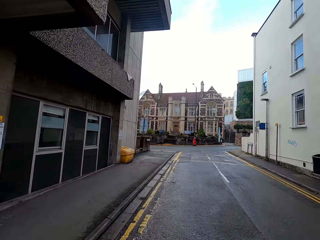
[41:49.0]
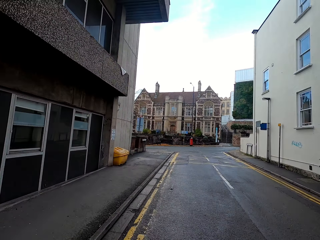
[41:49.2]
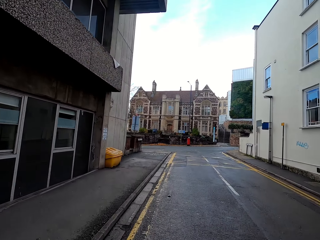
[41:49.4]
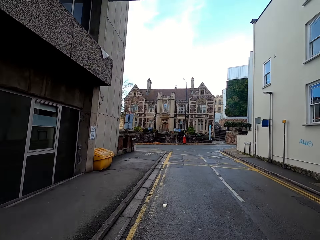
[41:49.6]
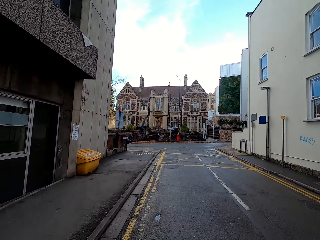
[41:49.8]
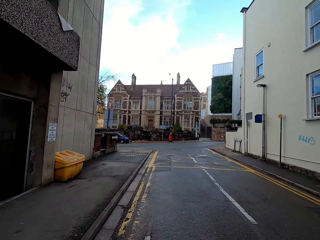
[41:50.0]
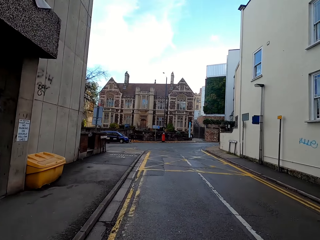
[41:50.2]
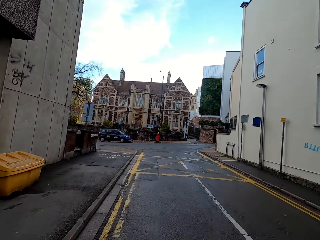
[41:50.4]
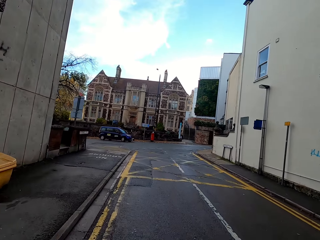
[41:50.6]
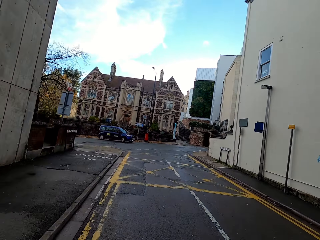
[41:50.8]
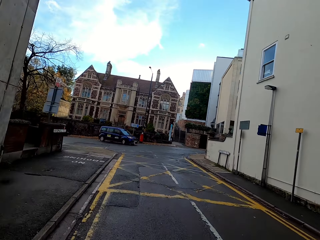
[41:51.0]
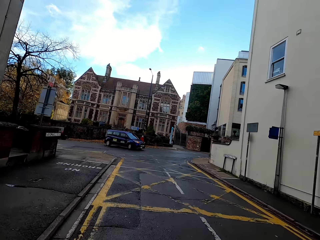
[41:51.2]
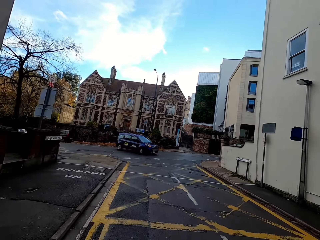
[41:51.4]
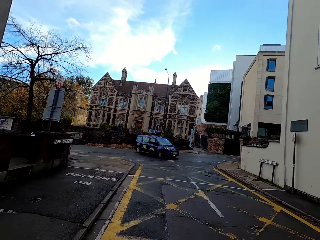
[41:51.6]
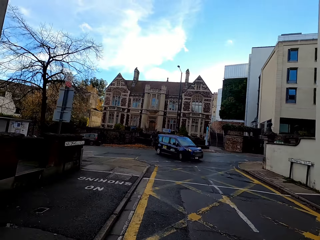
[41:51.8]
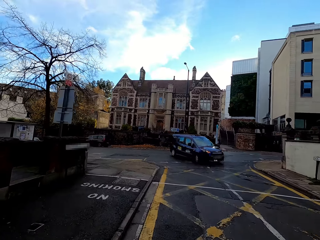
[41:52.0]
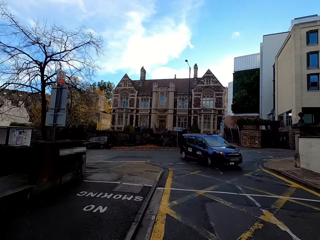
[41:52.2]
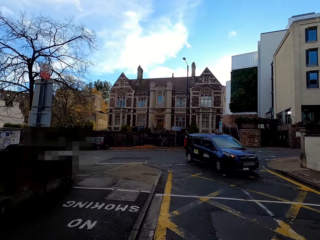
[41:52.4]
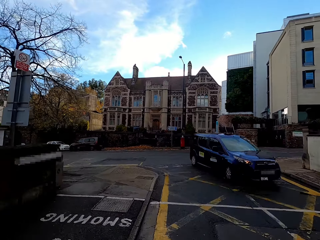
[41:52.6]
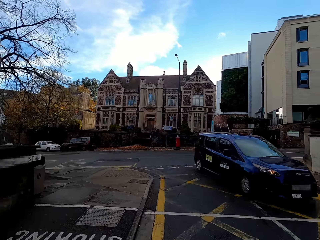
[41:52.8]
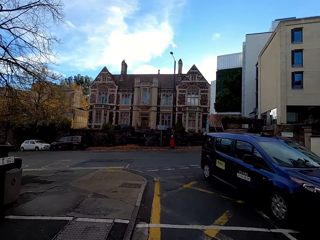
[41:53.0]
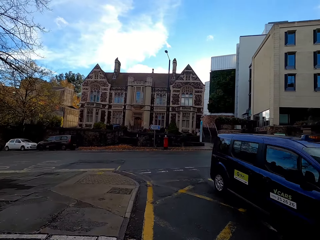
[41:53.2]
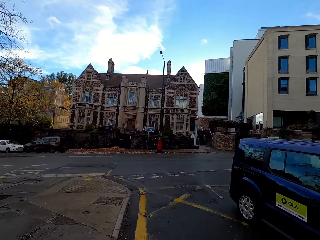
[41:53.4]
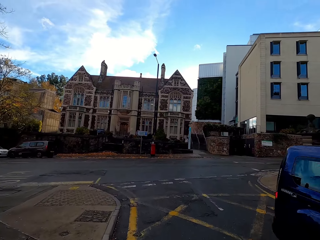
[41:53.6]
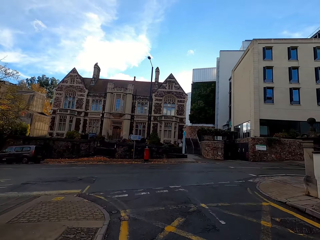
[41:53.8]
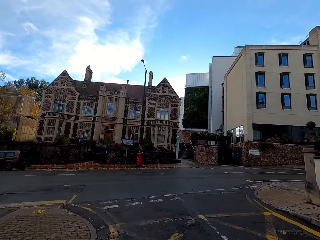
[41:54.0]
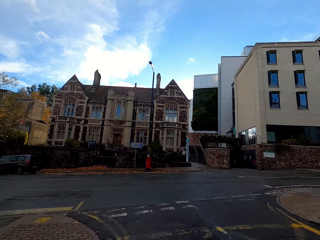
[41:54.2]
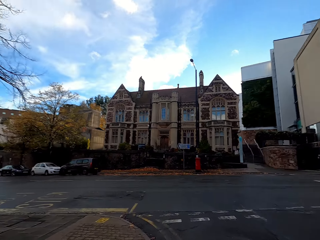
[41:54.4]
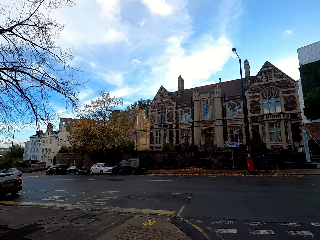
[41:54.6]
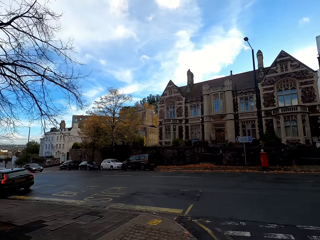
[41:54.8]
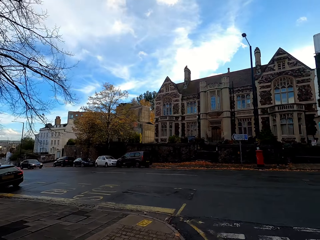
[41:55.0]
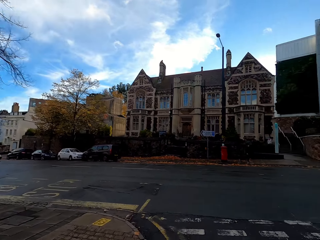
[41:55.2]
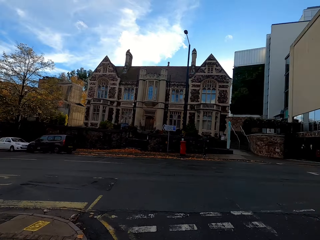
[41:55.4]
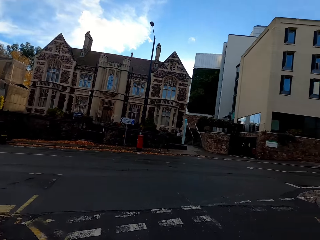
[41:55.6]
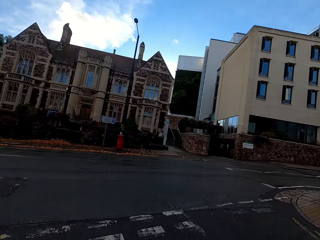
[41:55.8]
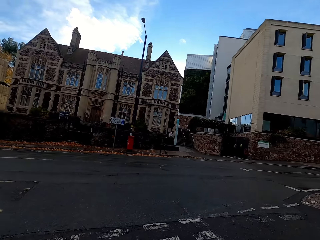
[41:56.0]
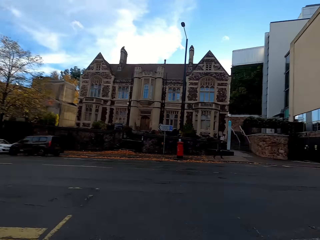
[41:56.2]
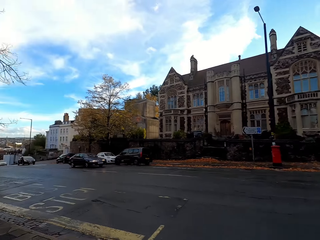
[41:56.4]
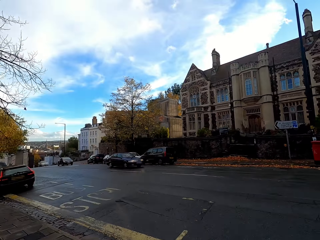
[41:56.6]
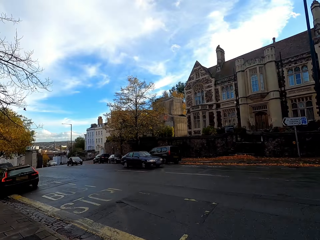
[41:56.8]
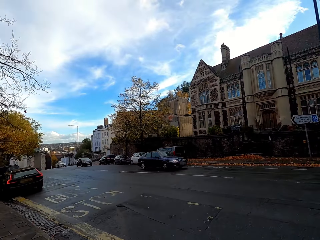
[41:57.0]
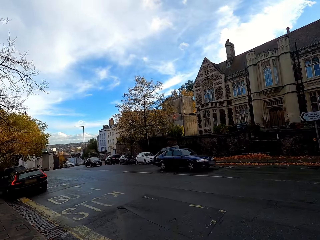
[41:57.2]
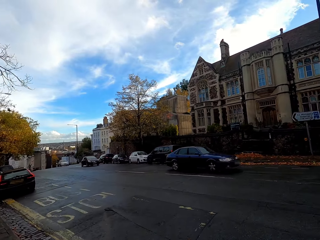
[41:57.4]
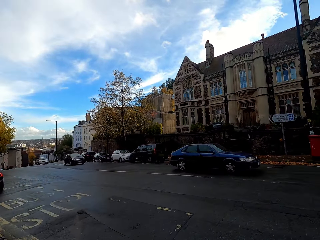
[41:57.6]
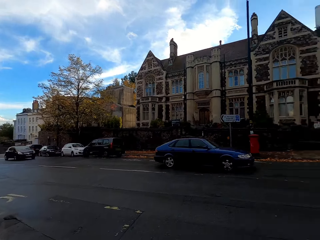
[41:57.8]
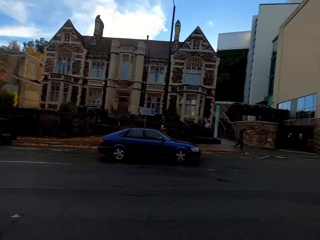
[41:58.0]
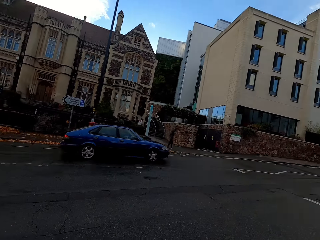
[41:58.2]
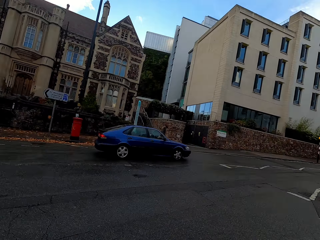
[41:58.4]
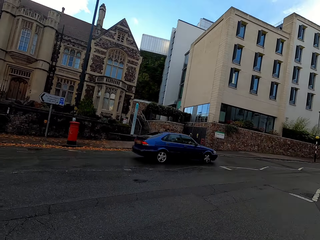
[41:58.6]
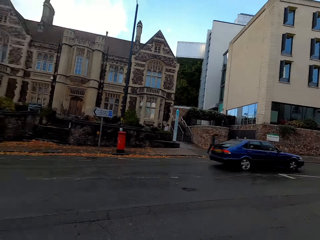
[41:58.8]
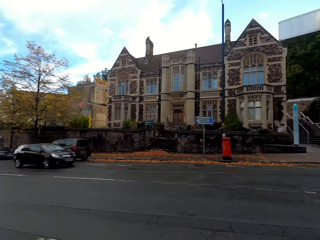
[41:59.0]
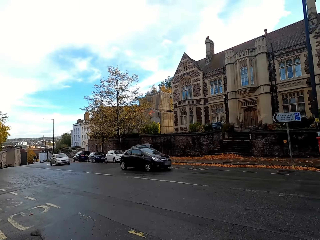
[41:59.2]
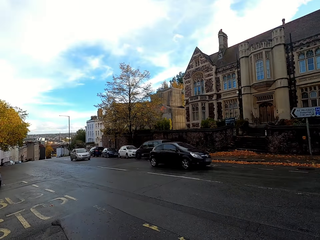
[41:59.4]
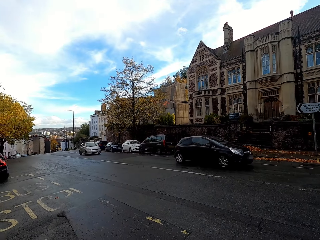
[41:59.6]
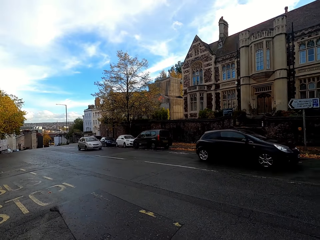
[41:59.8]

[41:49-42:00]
A navy car drives past the camera wearer. A blue car drives past the camera wearer. They check on both sides of the road. A blue car drives past the front of the camera wearer.

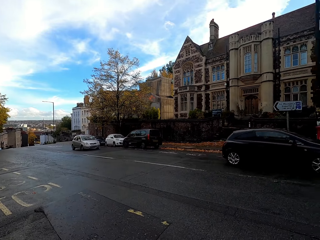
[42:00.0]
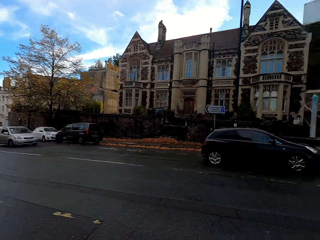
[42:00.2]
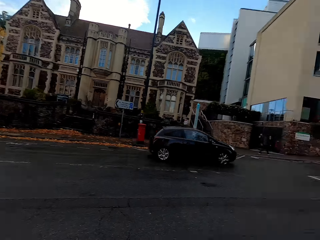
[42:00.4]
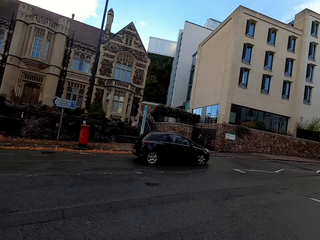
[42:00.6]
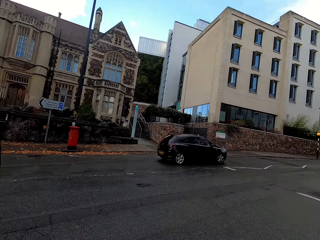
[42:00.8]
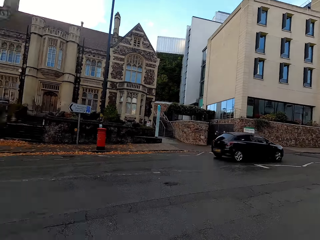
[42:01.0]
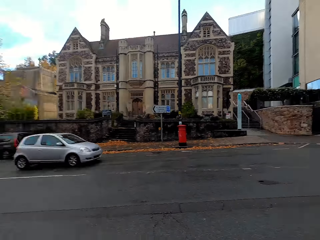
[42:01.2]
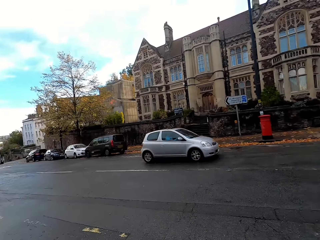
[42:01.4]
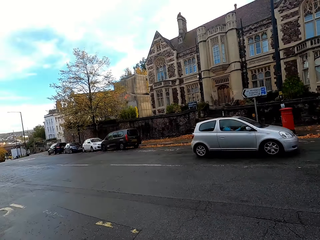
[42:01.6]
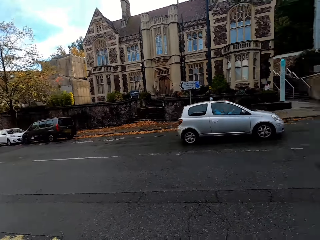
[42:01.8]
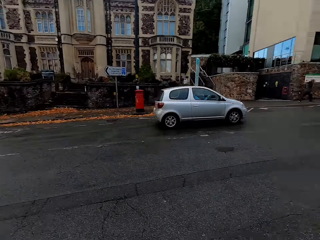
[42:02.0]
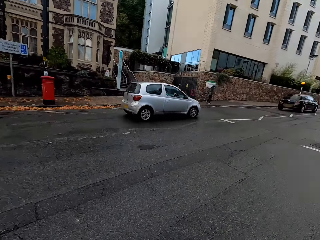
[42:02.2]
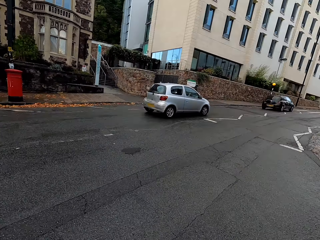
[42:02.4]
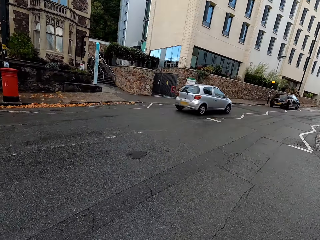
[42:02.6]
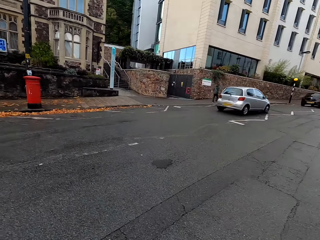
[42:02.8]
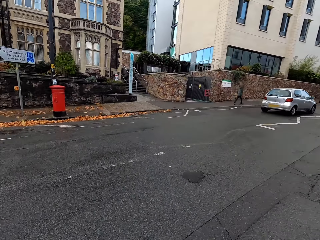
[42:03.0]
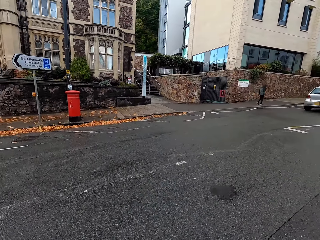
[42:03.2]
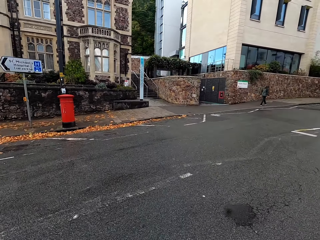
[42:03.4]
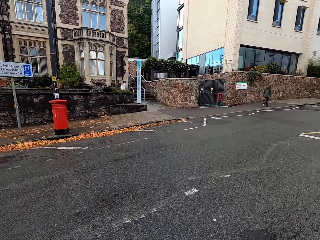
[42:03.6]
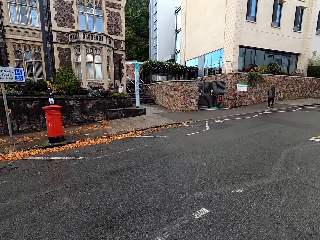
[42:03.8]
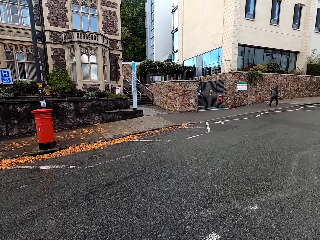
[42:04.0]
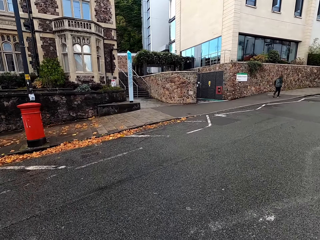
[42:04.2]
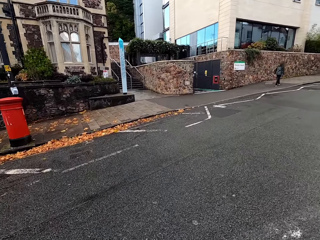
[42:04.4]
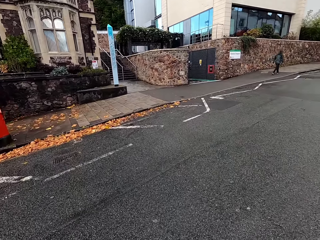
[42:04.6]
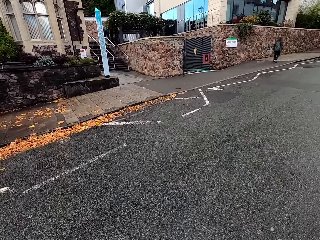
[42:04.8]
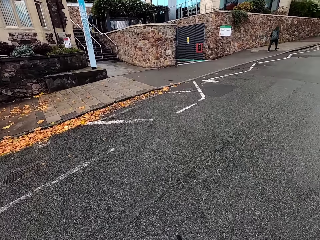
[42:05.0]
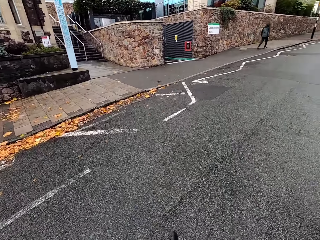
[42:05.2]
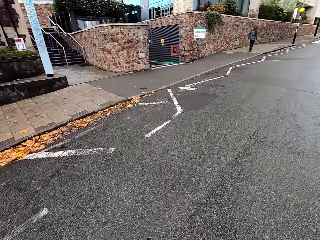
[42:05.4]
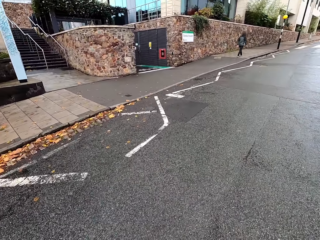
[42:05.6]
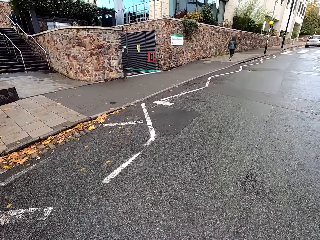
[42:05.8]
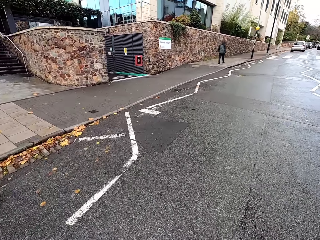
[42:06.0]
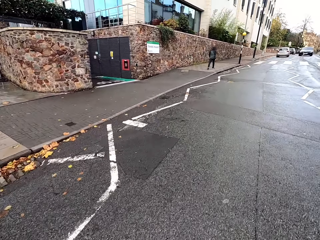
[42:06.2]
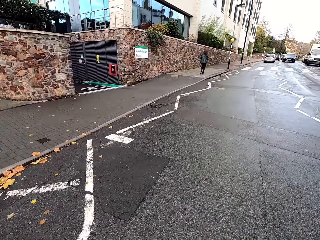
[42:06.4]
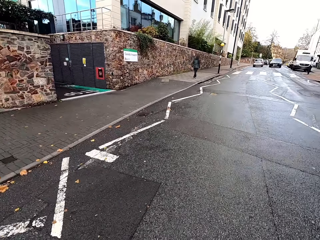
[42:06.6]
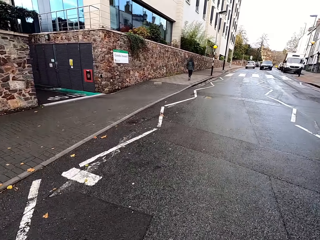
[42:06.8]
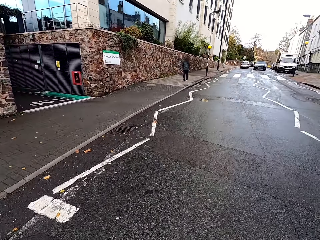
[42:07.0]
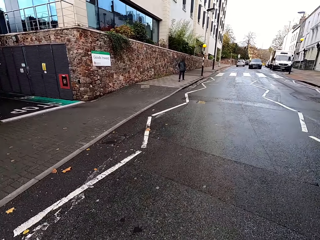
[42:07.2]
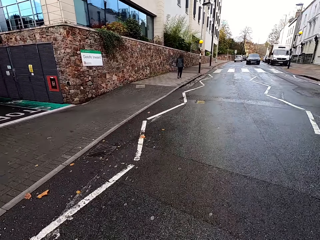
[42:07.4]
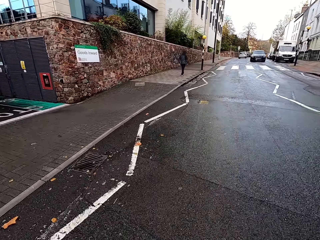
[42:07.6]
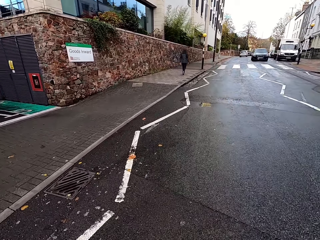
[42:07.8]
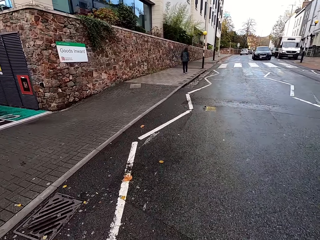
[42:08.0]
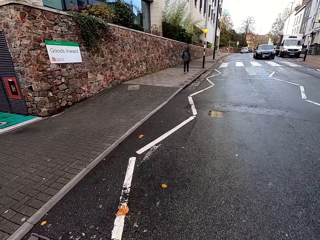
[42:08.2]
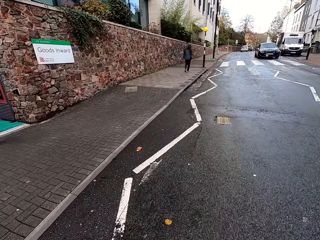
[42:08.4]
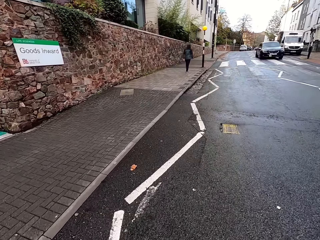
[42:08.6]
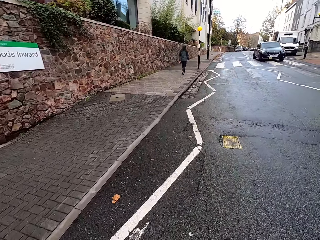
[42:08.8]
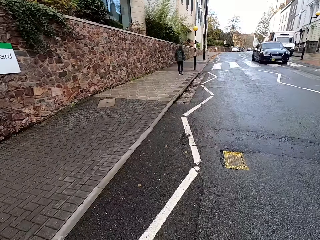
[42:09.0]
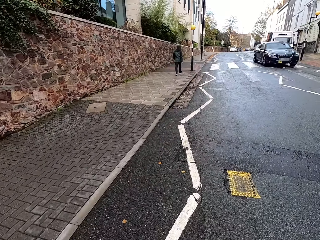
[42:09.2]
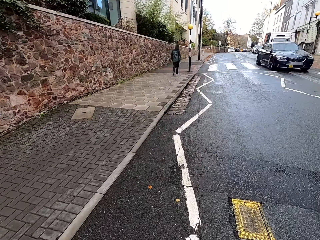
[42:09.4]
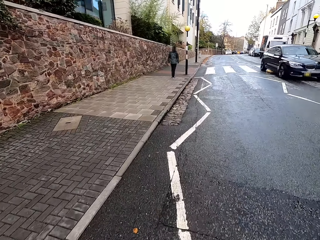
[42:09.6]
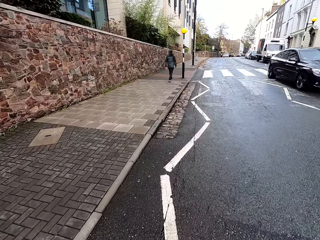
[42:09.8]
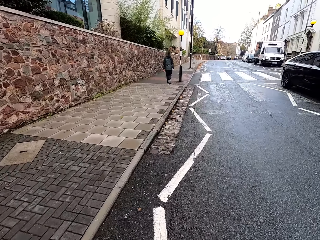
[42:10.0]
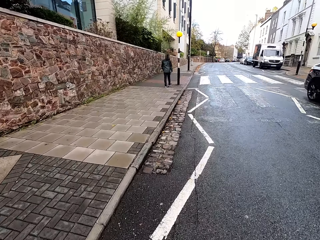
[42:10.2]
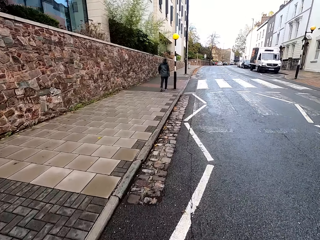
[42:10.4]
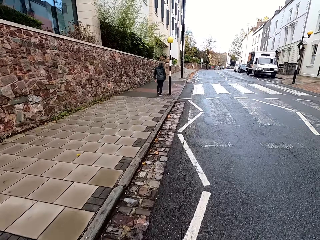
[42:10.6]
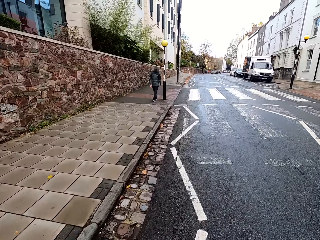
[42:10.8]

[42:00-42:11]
A black car drives past the front of the camera wearer. A silver car drives past the front of the camera wearer. They ride the bicycle on the road. They take a right turn. A man walks on a pathway. A black car drives past the camera wearer.
